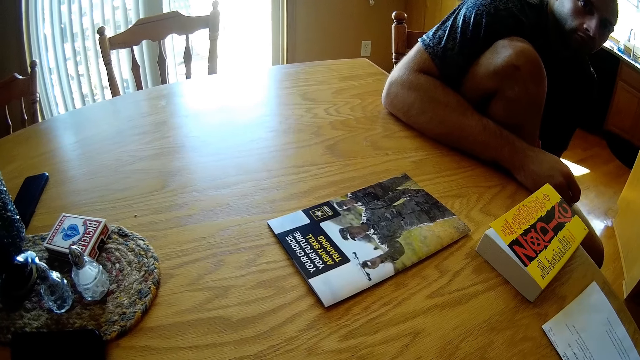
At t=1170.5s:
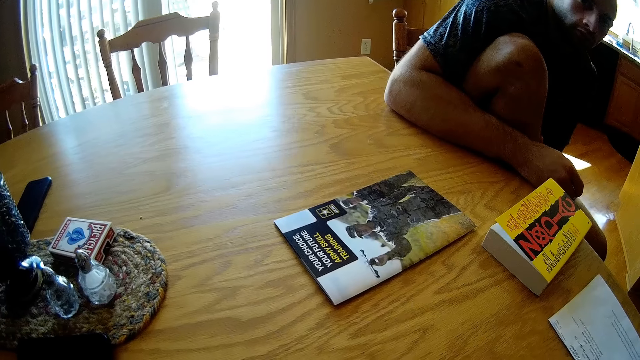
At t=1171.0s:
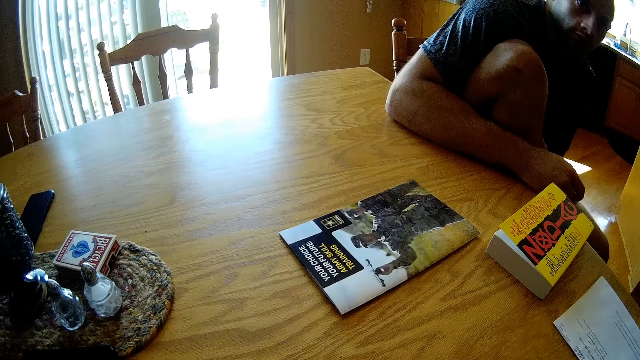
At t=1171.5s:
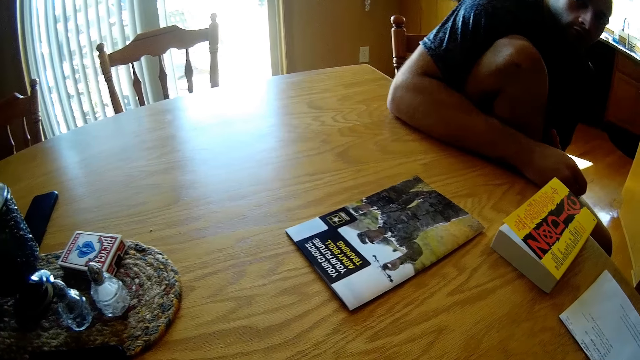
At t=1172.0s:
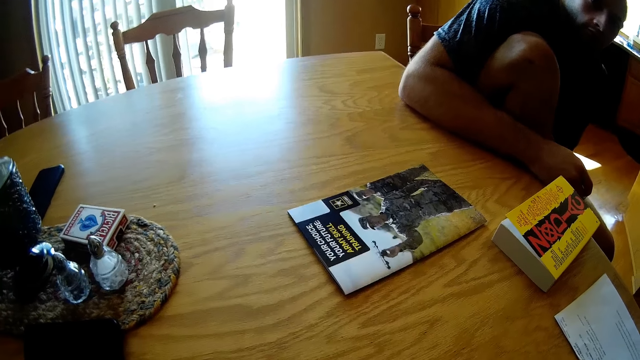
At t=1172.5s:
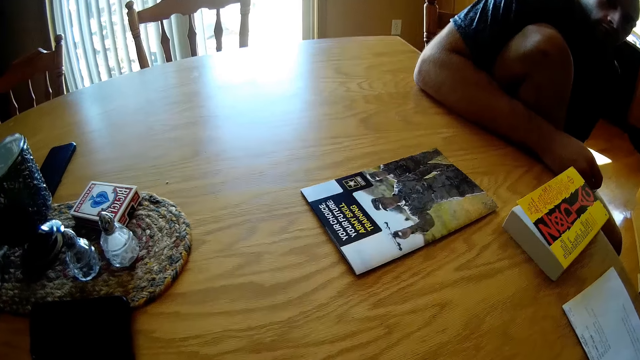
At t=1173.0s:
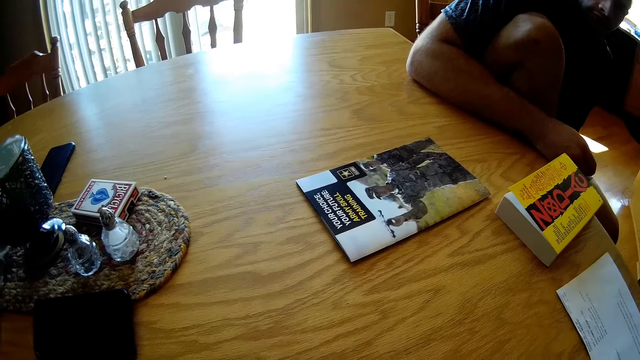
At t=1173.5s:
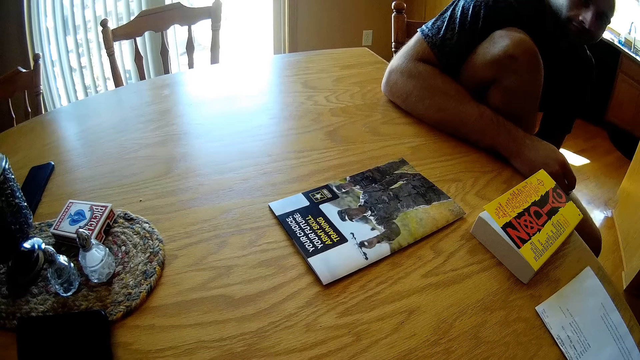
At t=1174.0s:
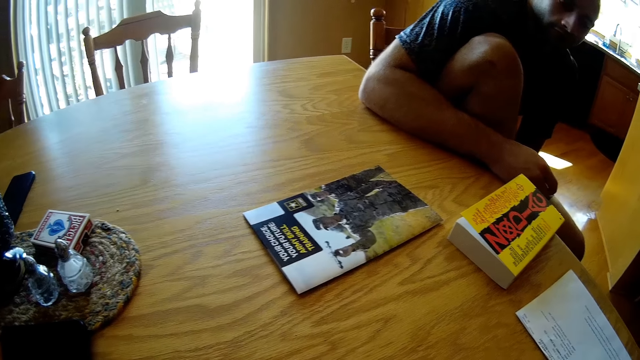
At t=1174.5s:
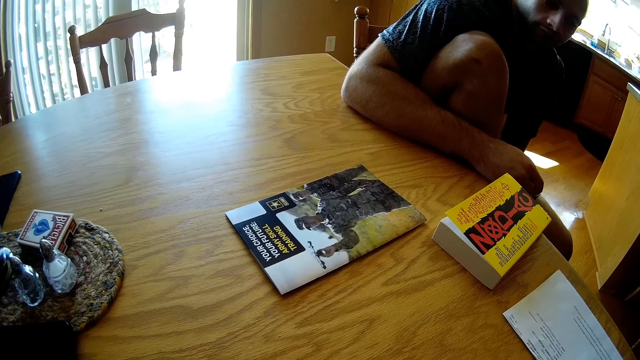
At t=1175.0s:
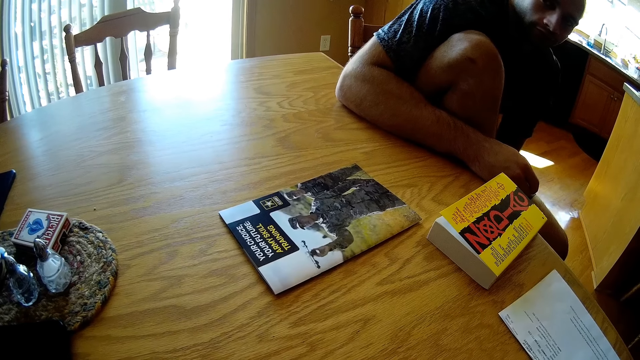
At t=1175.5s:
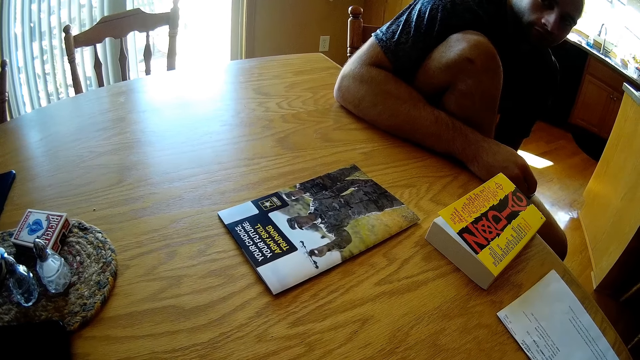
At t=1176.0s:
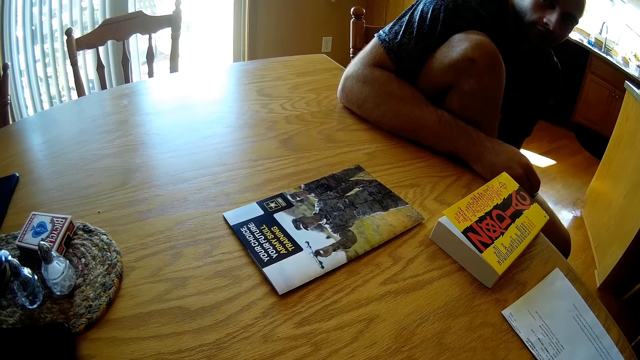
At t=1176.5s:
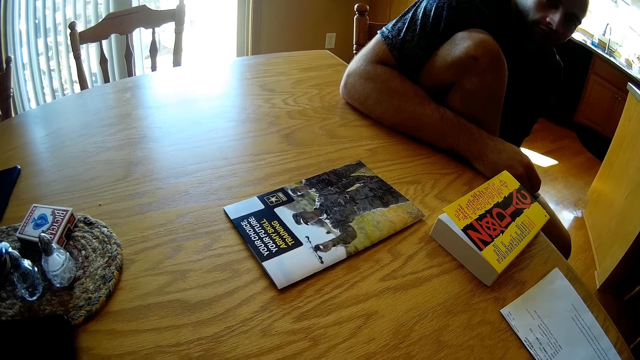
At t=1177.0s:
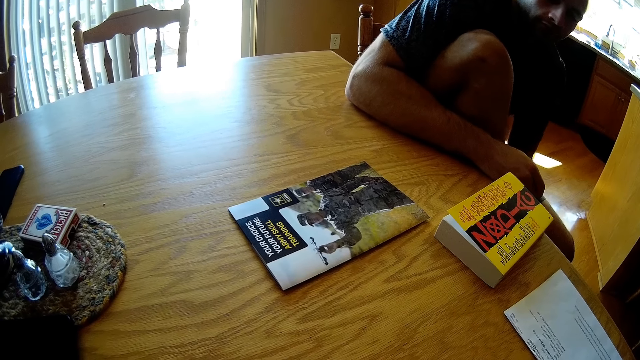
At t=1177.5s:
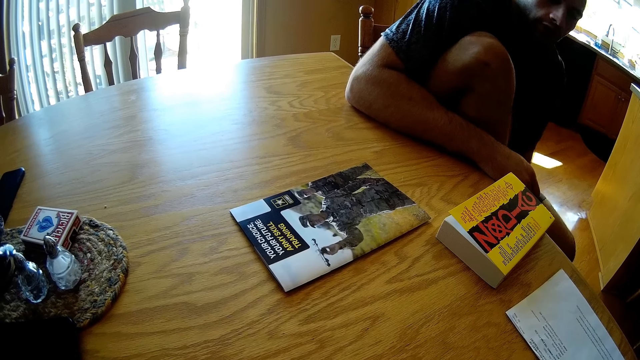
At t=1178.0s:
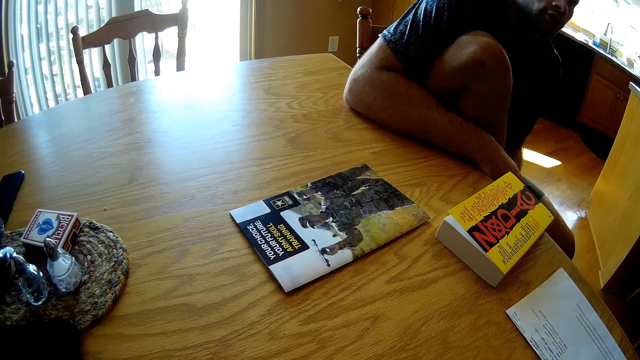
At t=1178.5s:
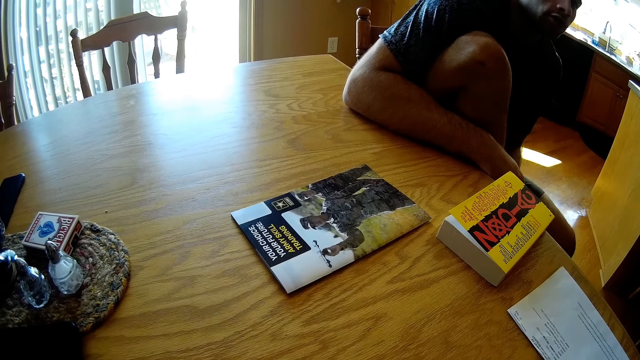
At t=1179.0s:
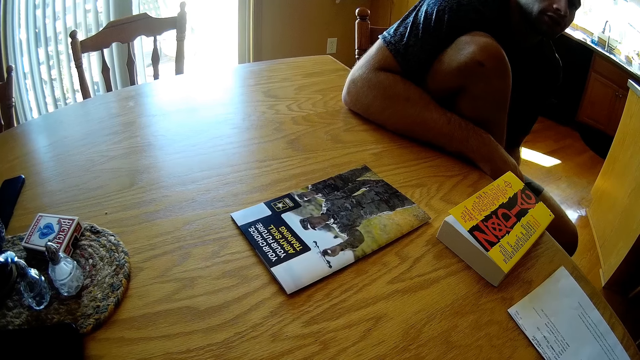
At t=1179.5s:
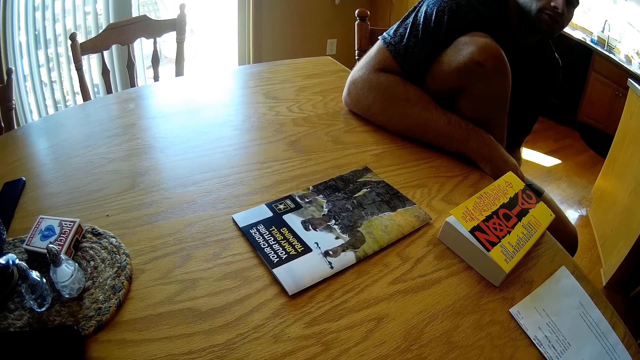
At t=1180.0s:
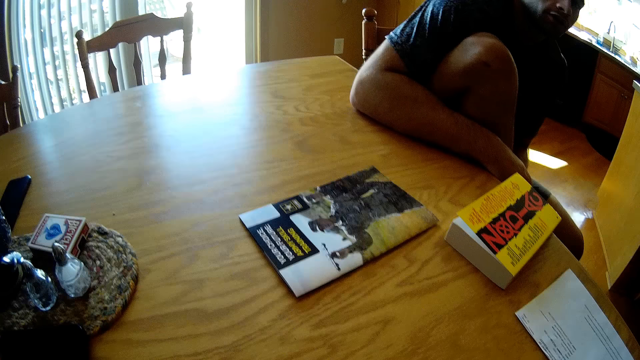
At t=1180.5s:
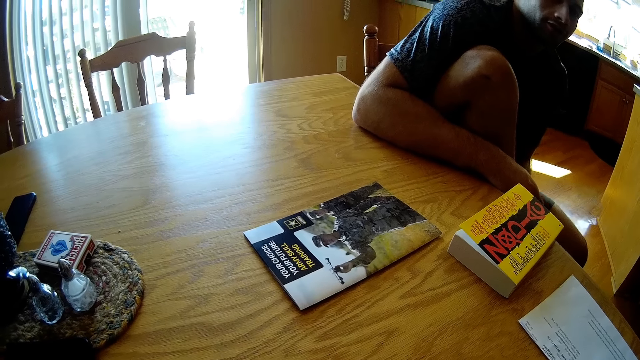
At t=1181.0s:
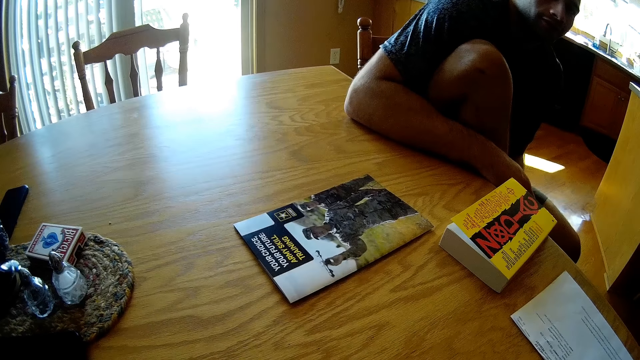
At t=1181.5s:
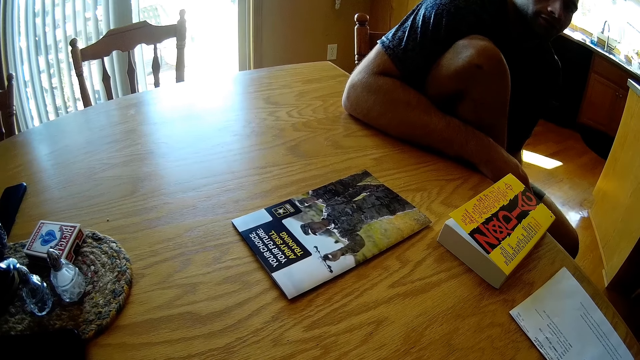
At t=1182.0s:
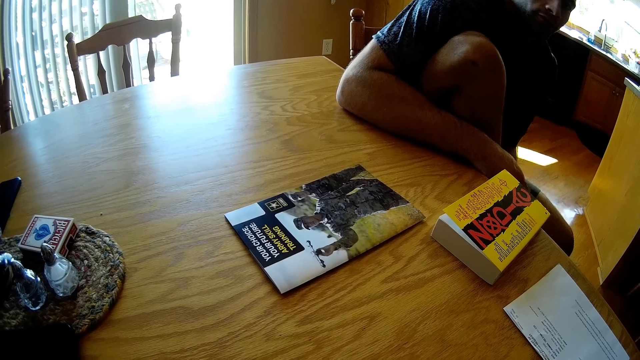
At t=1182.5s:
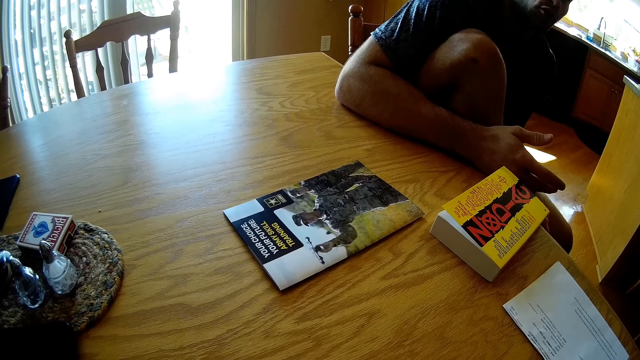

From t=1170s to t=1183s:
A man speaks to a lady.

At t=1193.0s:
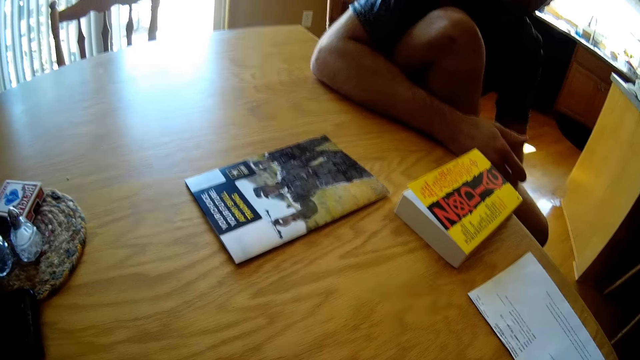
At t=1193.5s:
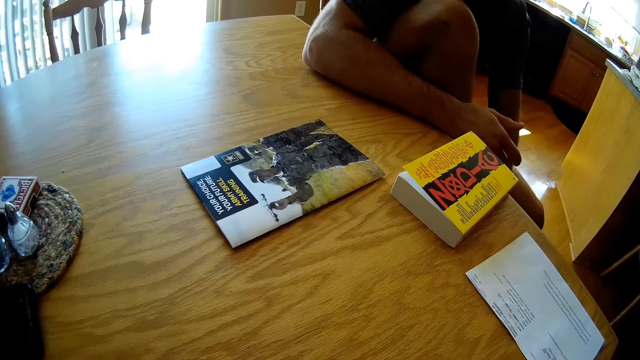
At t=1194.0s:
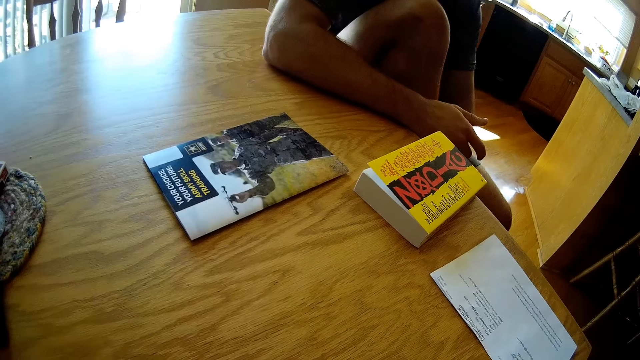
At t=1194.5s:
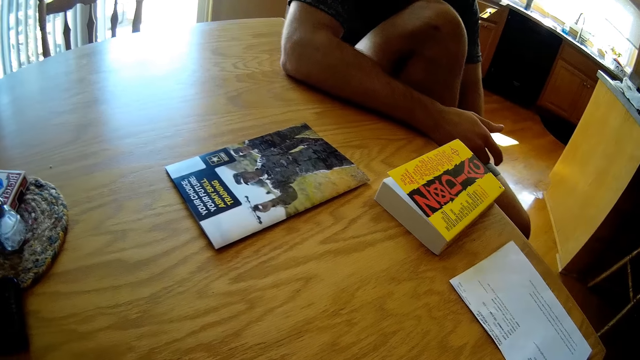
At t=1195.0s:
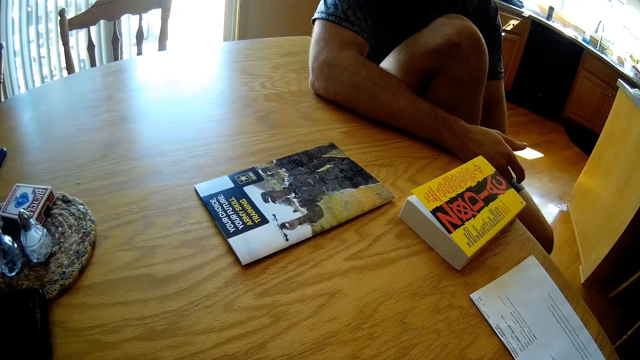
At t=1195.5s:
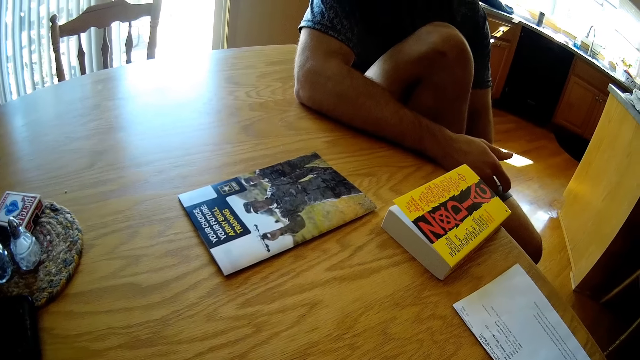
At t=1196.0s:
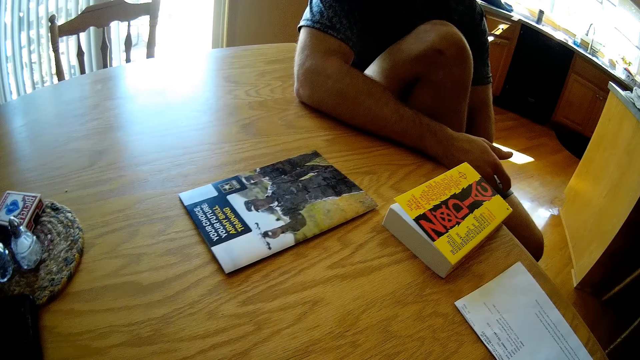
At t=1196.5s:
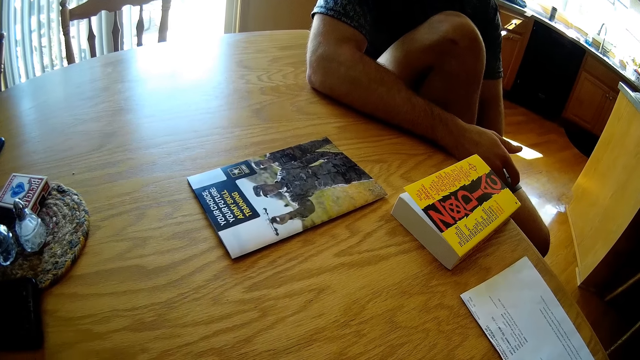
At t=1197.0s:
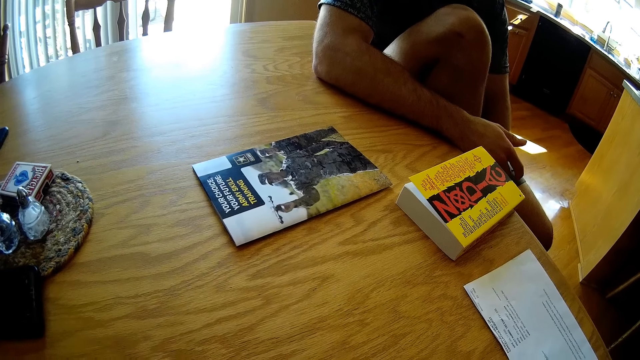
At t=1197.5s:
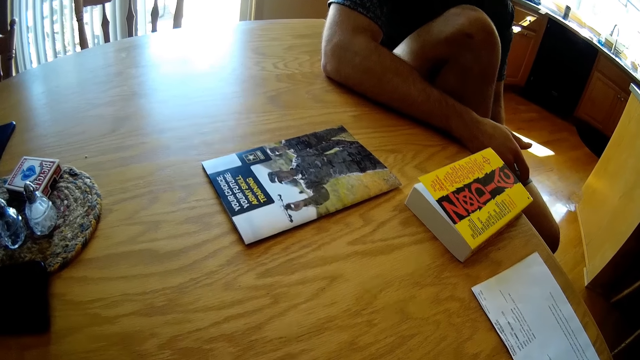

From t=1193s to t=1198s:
A lady speaks to a man.
